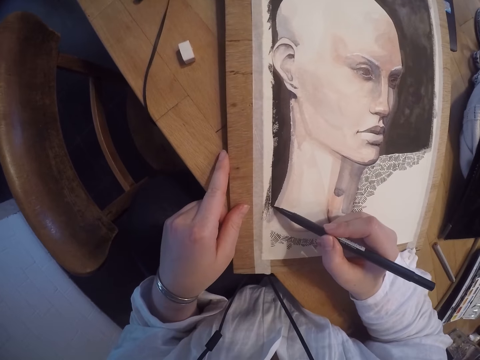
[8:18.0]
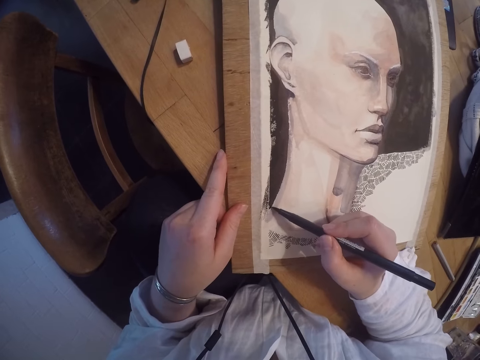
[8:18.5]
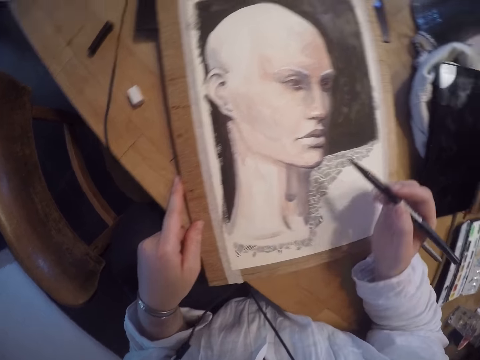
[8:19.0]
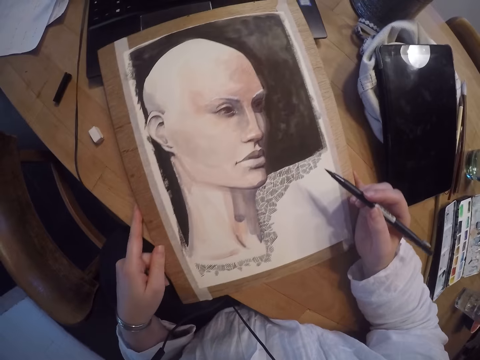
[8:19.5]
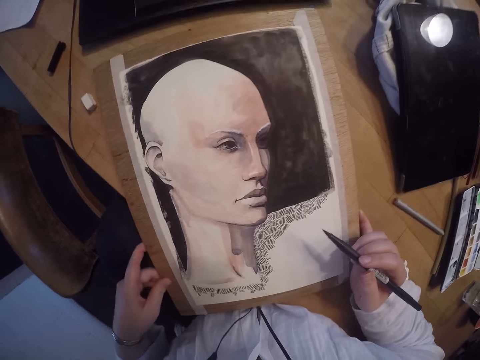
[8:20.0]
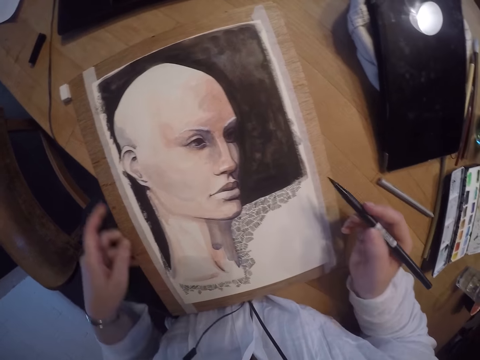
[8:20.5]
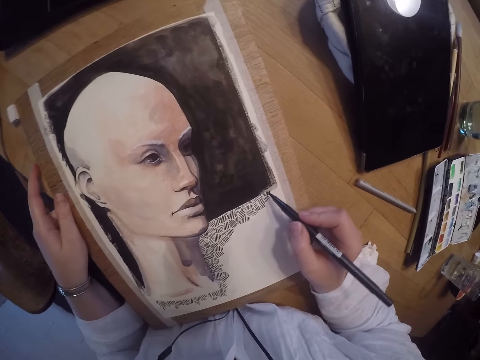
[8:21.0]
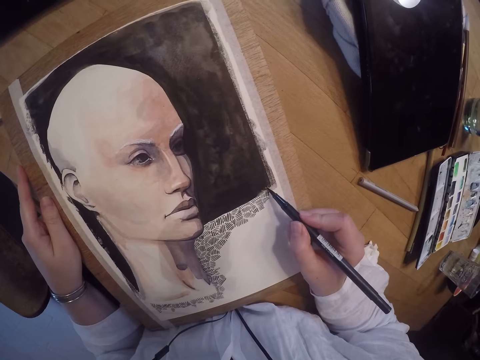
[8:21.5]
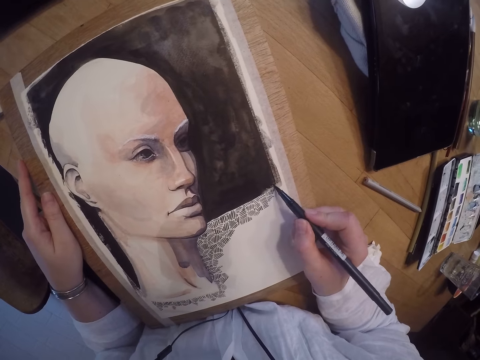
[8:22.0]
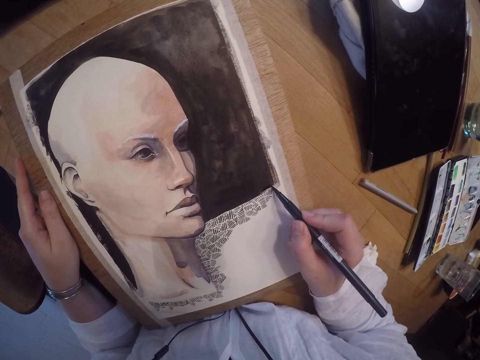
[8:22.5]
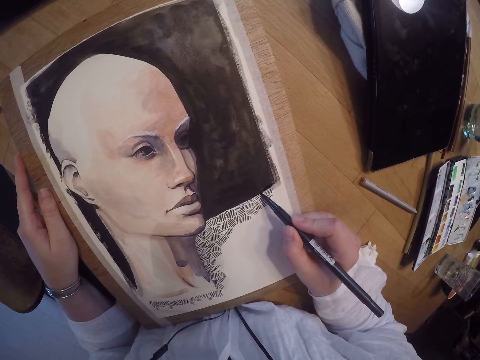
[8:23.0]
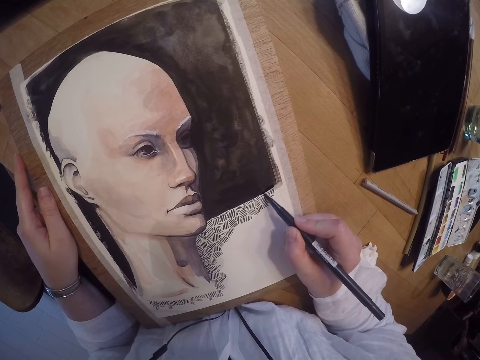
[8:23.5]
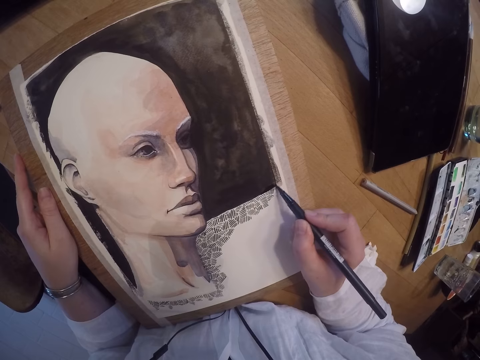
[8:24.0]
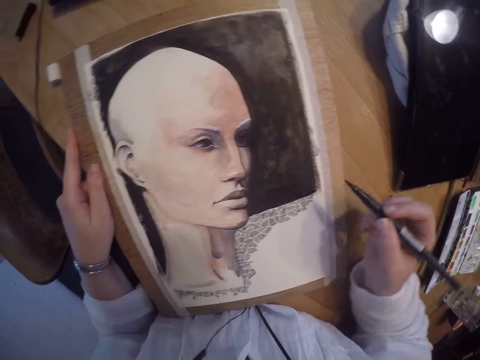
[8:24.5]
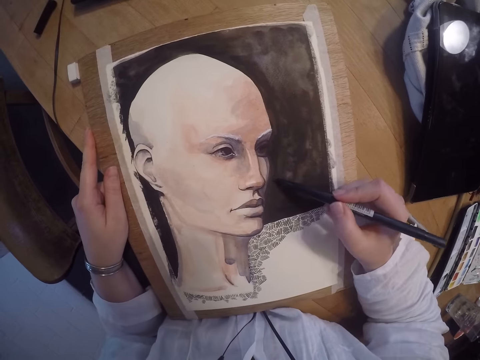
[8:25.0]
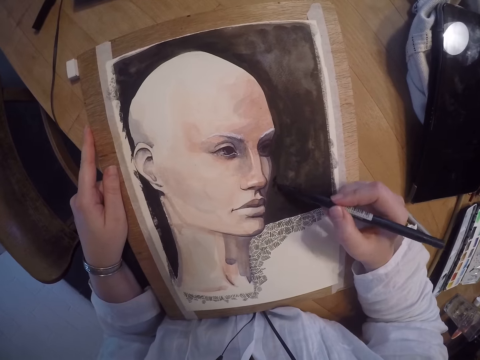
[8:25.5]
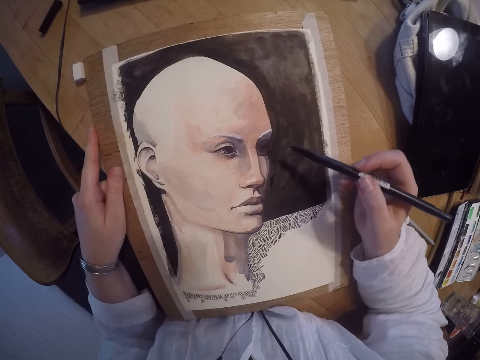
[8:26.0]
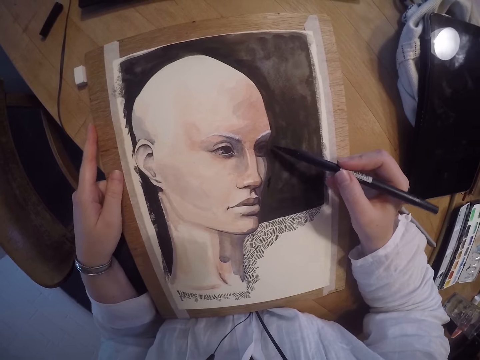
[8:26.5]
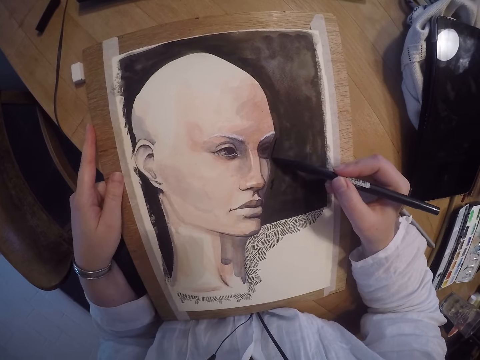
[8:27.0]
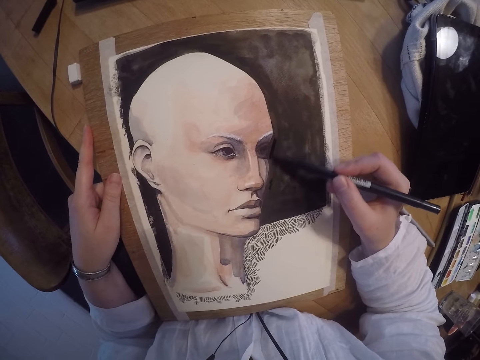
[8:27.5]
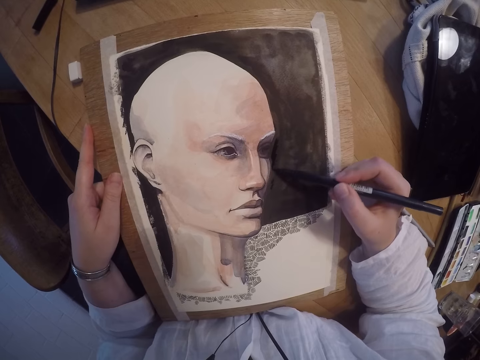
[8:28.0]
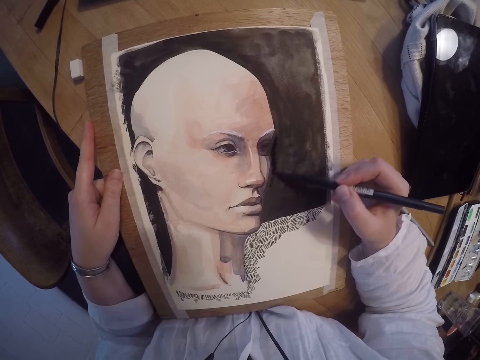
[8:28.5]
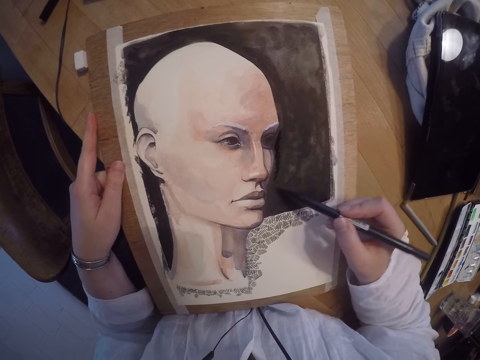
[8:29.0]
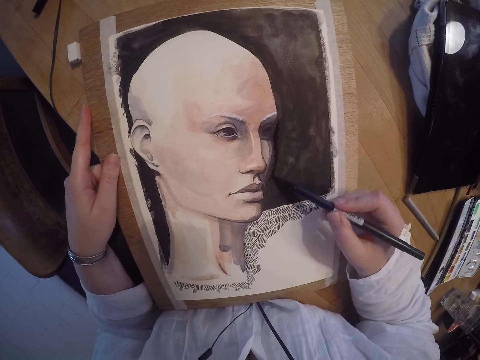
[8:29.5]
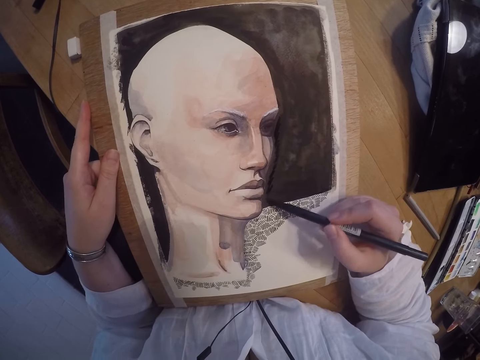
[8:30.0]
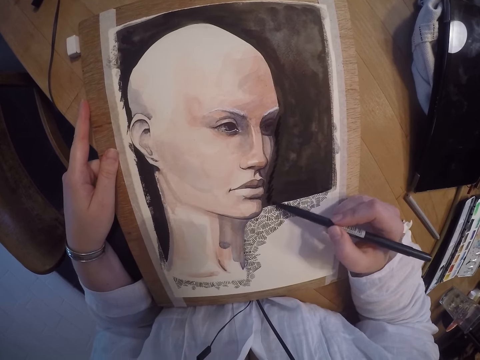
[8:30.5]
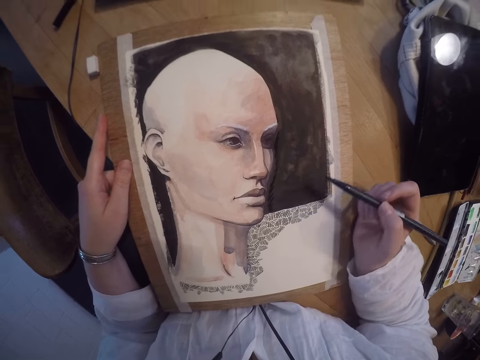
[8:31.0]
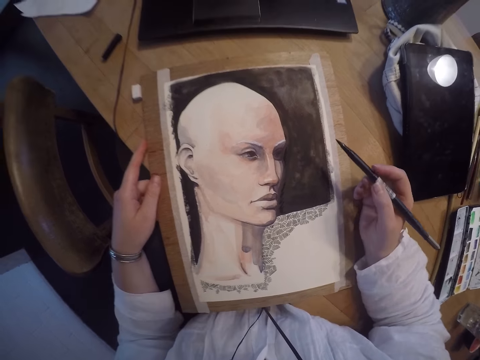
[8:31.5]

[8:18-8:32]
The camera wearer starts shading parts of the painting. They move the painting on the table. They continue shading parts of the painting.

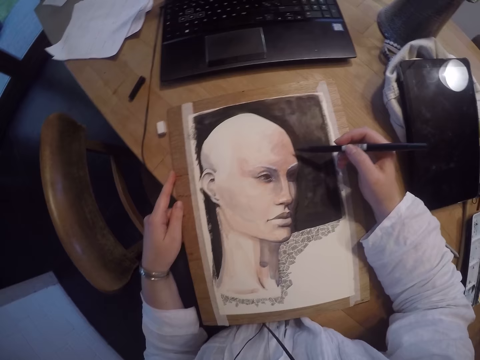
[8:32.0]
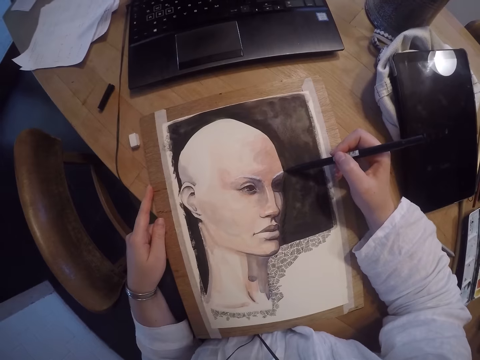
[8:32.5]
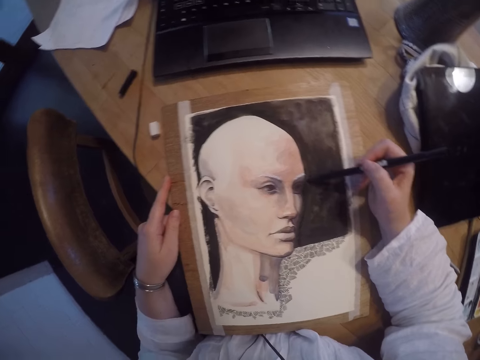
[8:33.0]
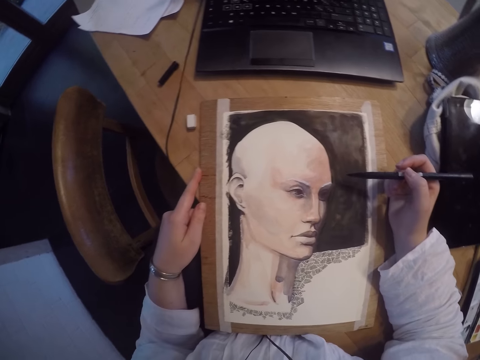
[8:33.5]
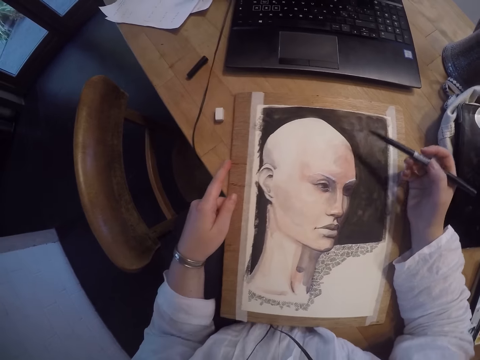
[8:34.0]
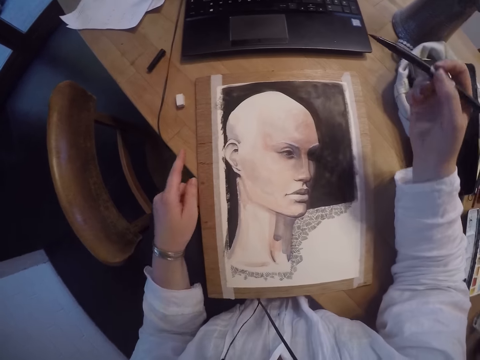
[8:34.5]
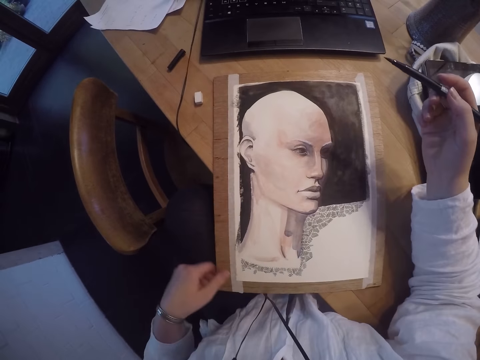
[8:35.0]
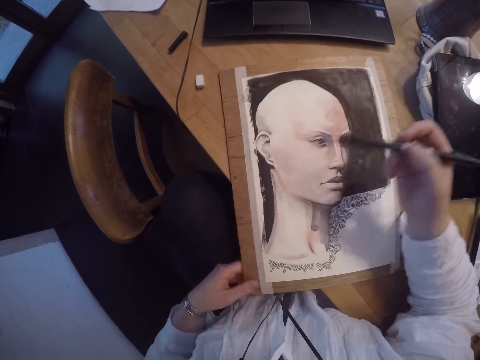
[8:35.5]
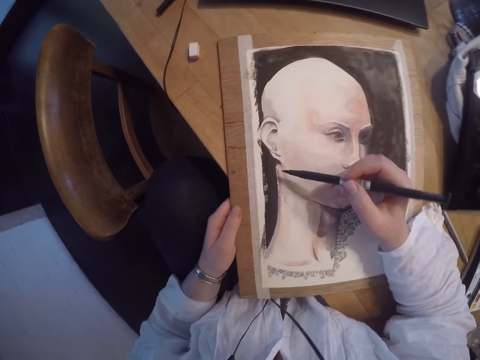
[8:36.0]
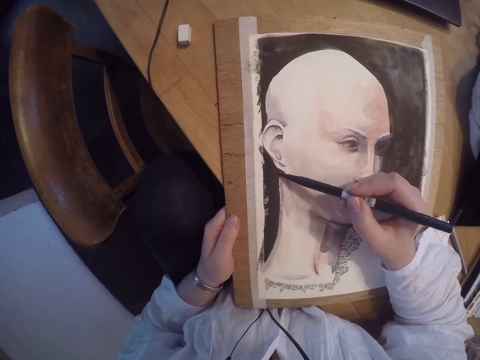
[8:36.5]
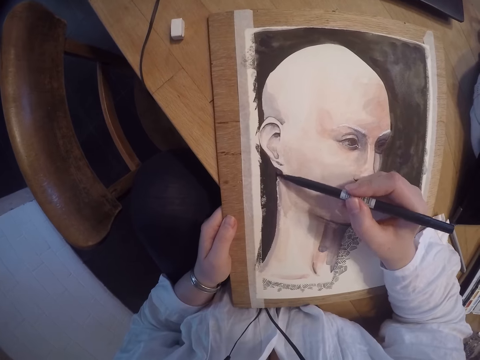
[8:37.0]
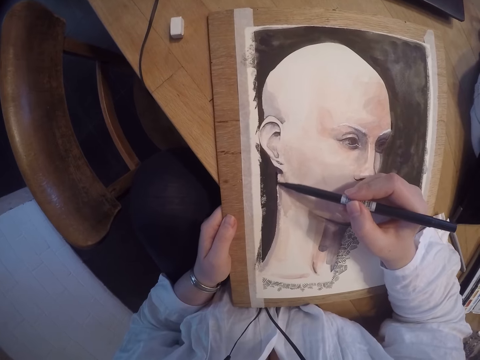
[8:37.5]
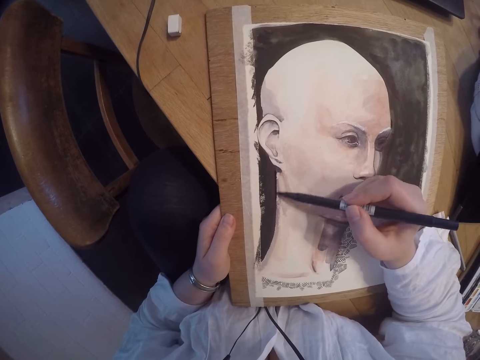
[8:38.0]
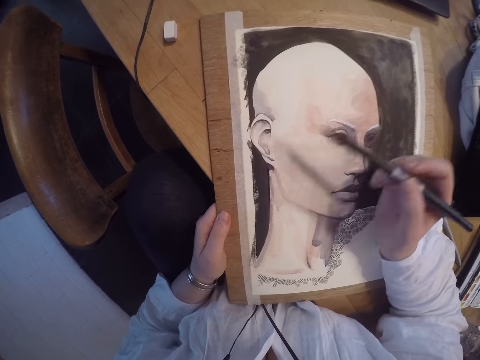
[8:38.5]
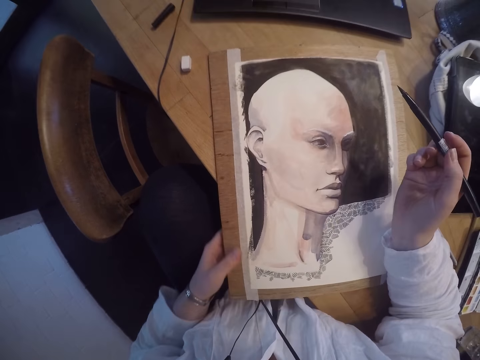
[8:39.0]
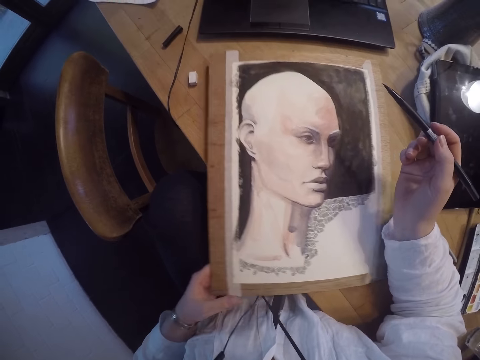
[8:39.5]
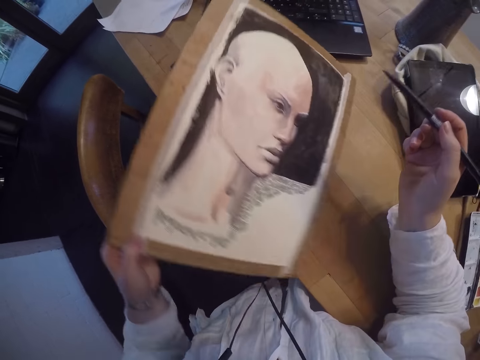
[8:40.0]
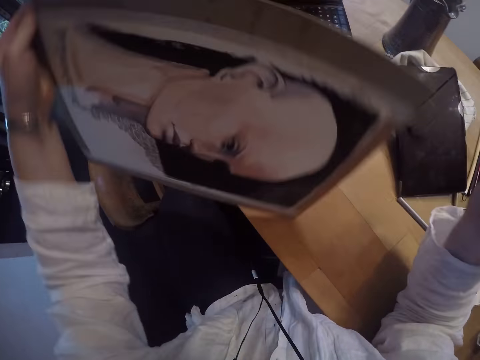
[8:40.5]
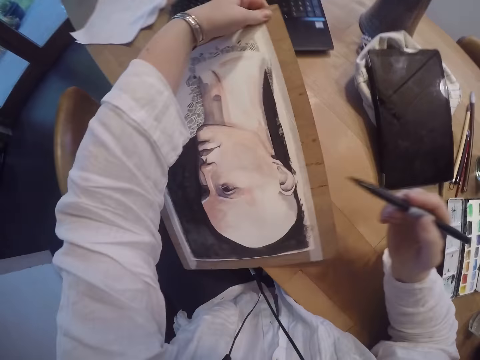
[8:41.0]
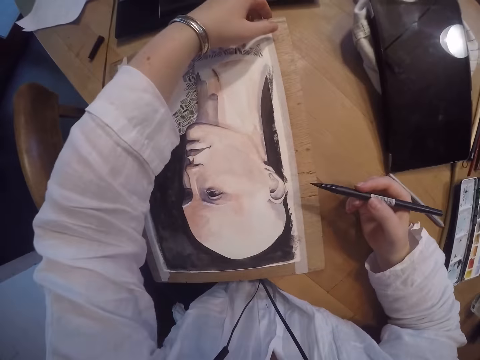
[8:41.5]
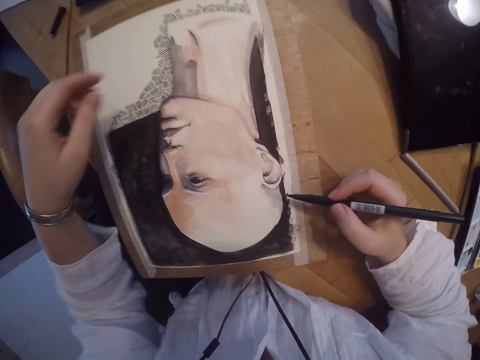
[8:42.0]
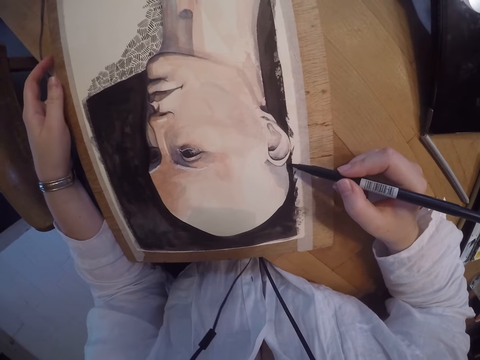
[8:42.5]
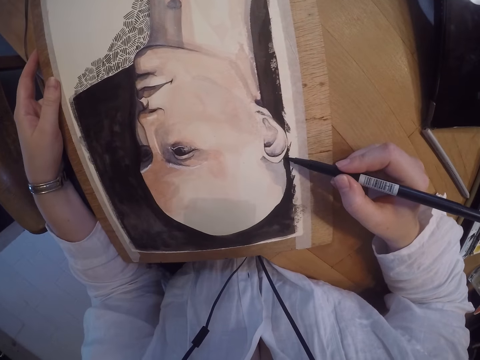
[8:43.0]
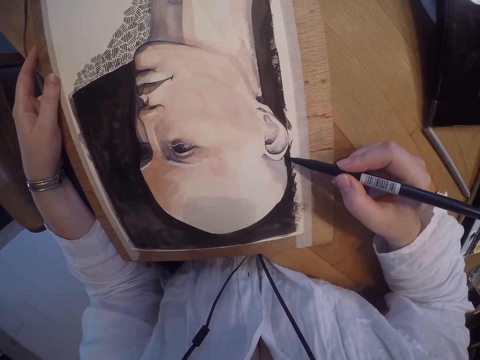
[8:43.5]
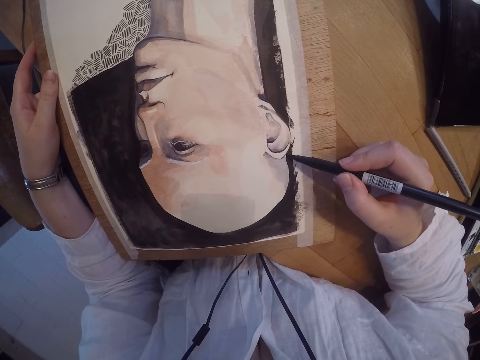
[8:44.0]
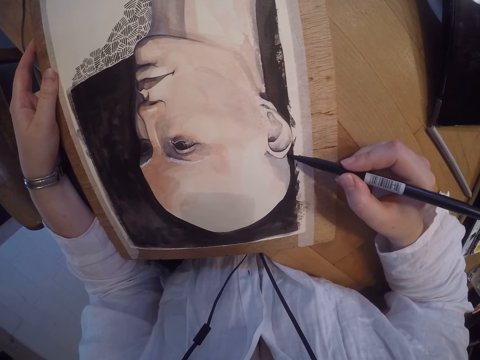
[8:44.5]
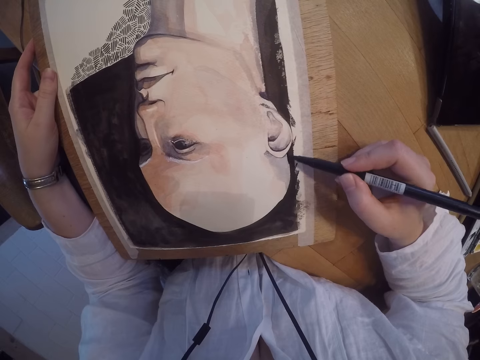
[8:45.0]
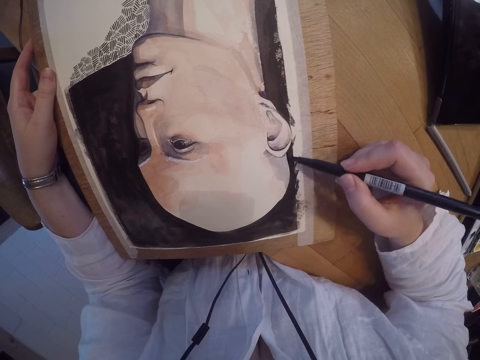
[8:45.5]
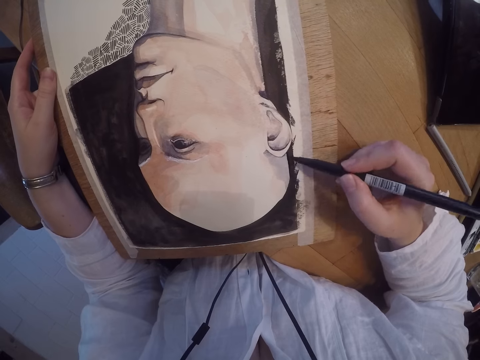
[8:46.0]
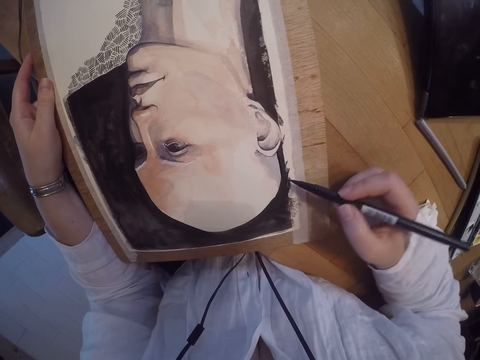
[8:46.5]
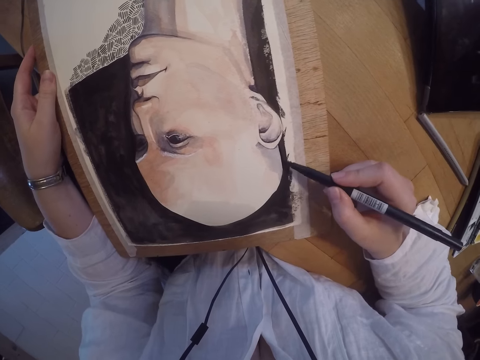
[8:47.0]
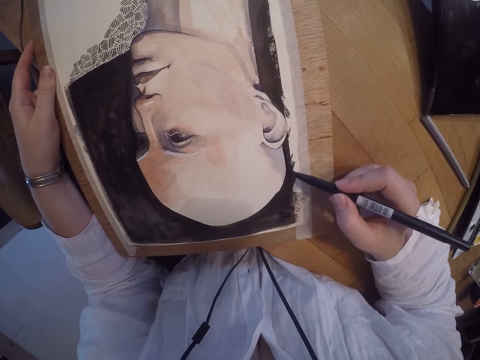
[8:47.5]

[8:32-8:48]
The camera wearer lifts a pen, moves a hand, holds a painting and moves the painting. They draw on the painting and move a hand. They lift the pen and move a hand. They lift the painting. They turn the painting upside down. They place the painting on the table. They draw the painting and move a hand. They continue shading parts of the painting. They place a hand on the painting.
